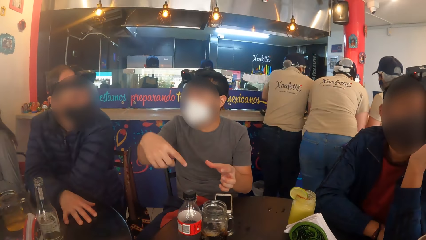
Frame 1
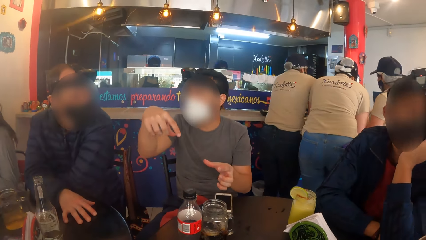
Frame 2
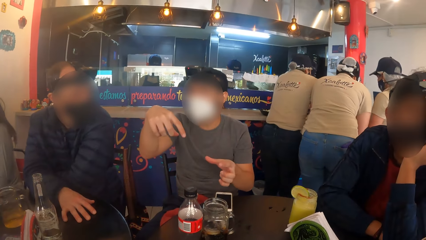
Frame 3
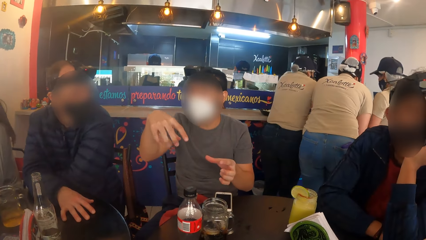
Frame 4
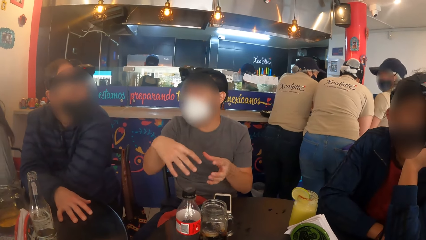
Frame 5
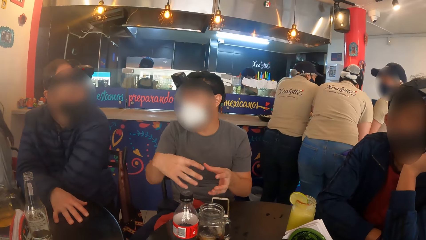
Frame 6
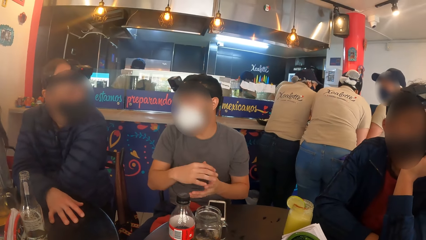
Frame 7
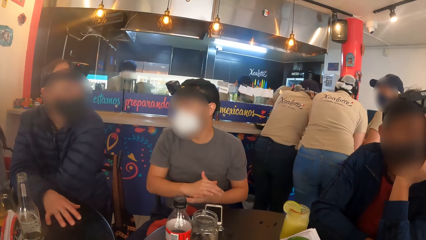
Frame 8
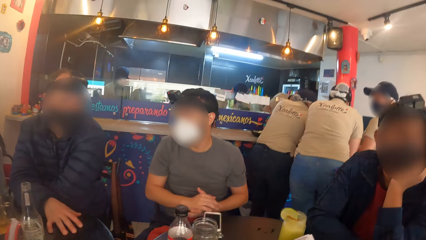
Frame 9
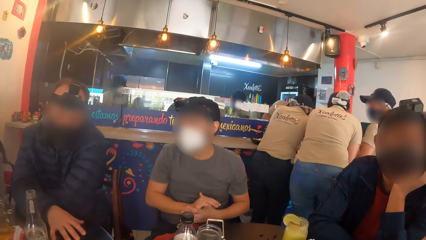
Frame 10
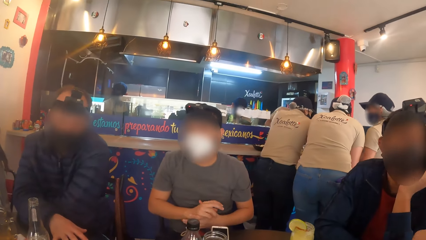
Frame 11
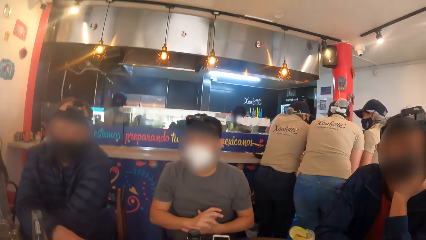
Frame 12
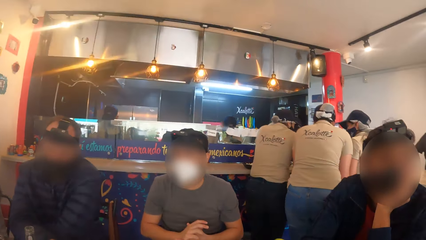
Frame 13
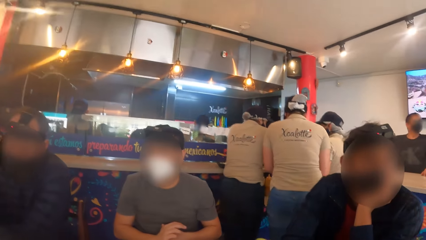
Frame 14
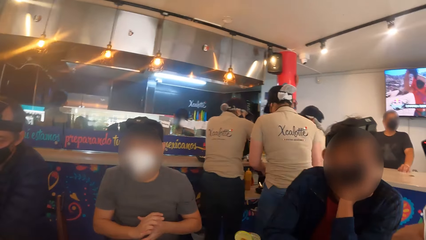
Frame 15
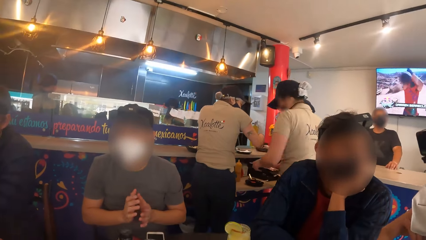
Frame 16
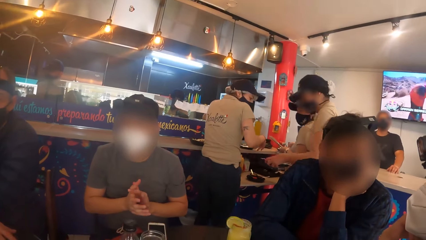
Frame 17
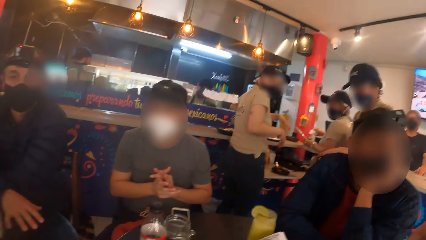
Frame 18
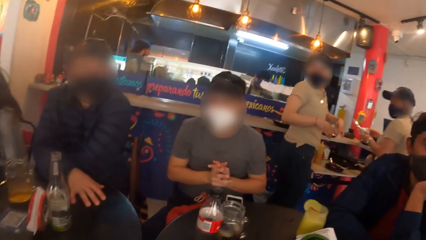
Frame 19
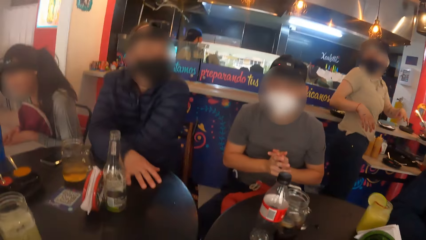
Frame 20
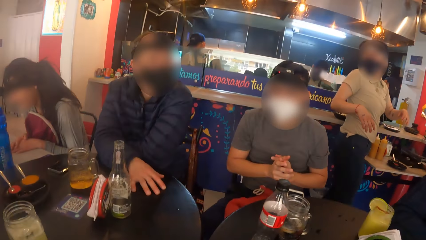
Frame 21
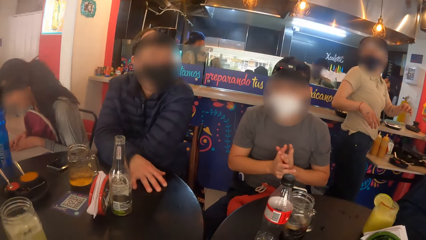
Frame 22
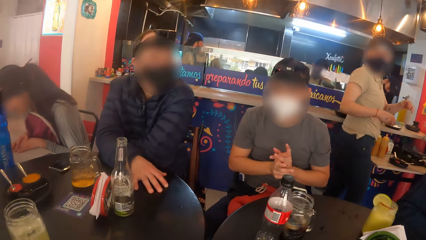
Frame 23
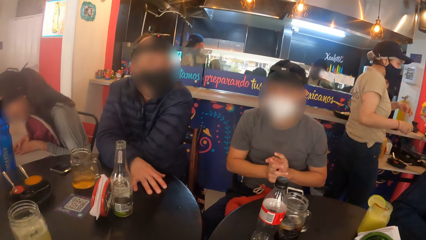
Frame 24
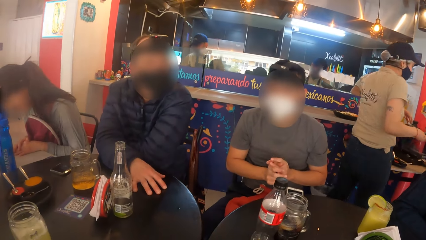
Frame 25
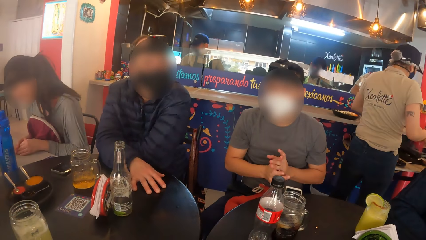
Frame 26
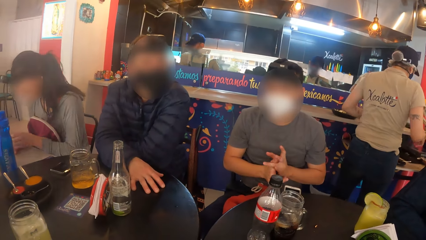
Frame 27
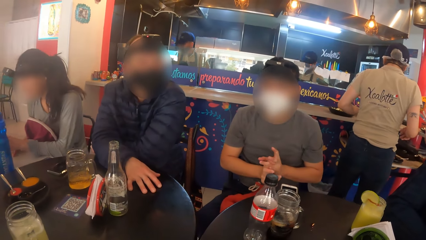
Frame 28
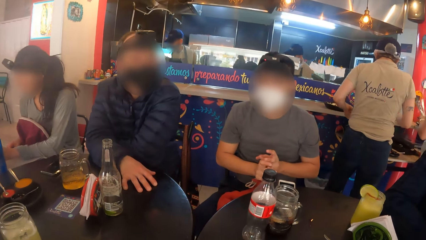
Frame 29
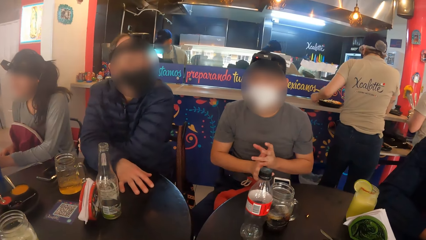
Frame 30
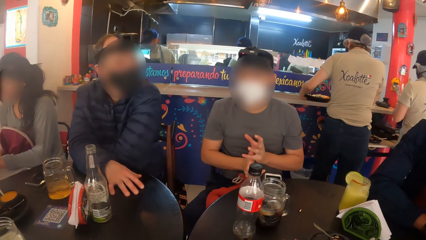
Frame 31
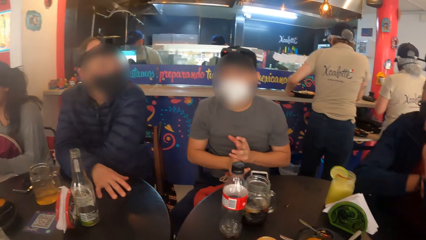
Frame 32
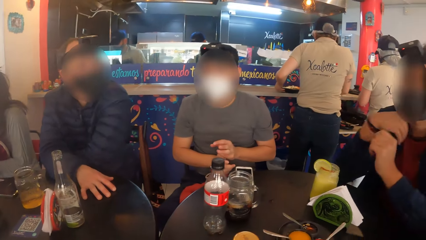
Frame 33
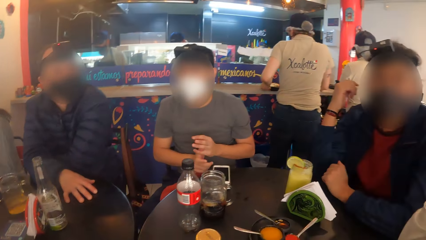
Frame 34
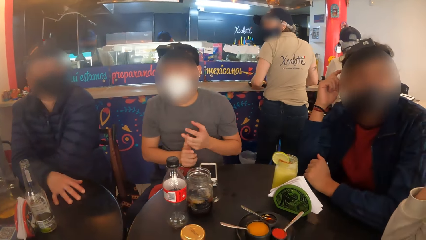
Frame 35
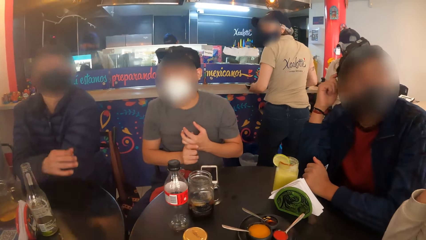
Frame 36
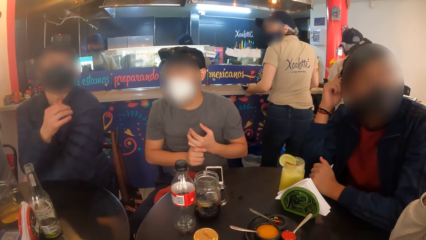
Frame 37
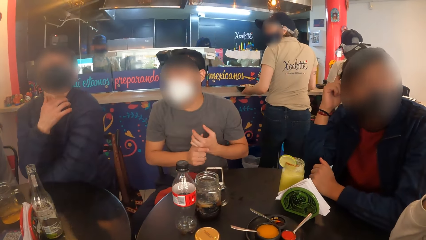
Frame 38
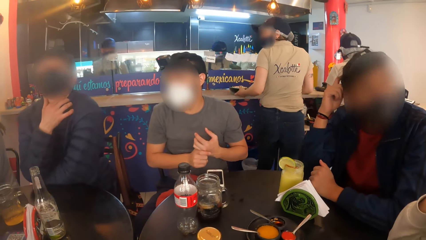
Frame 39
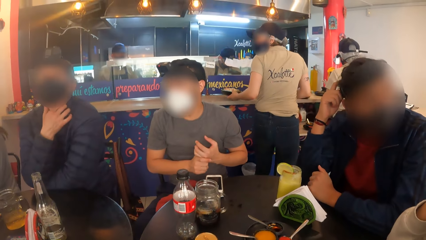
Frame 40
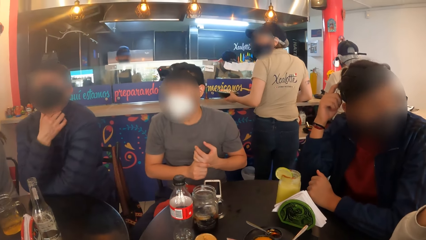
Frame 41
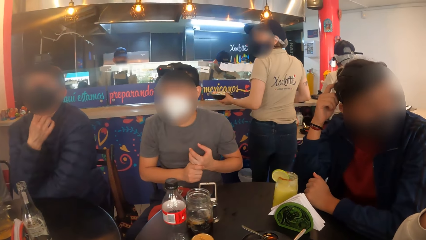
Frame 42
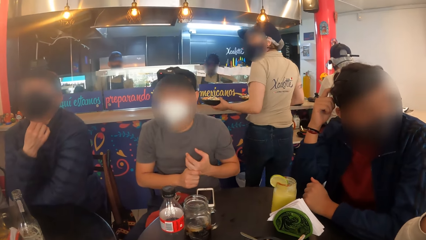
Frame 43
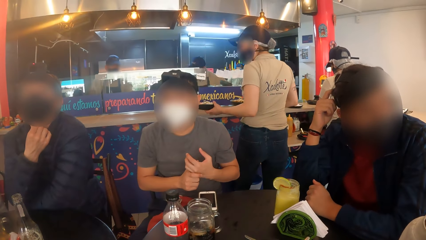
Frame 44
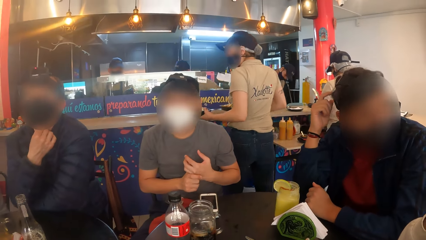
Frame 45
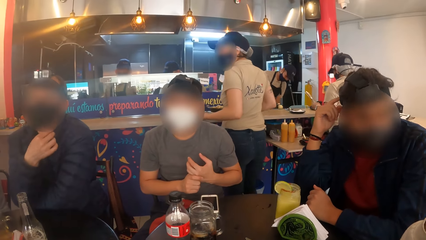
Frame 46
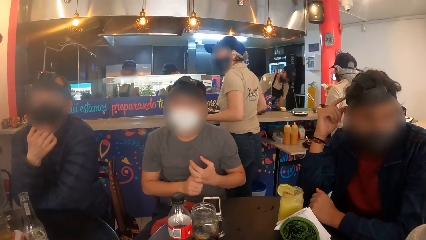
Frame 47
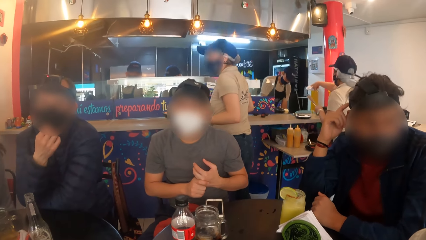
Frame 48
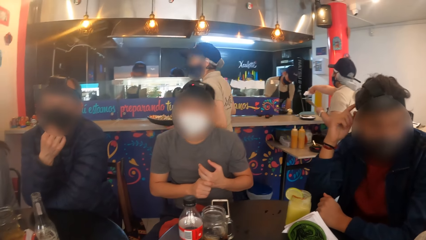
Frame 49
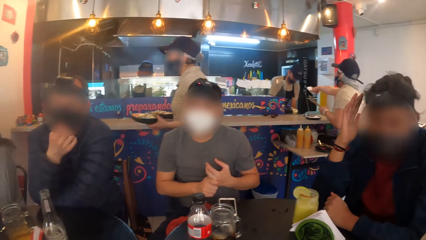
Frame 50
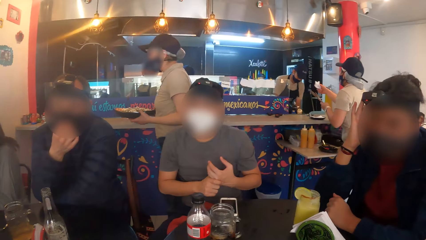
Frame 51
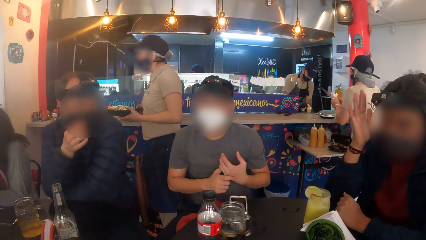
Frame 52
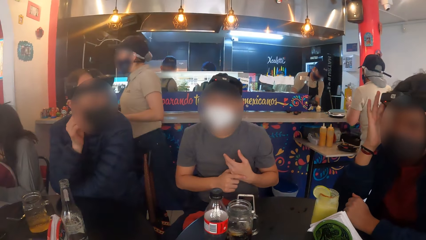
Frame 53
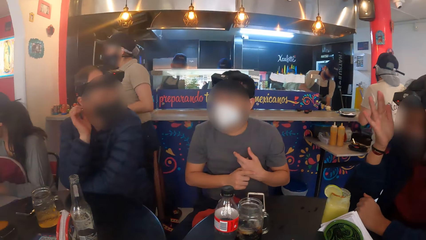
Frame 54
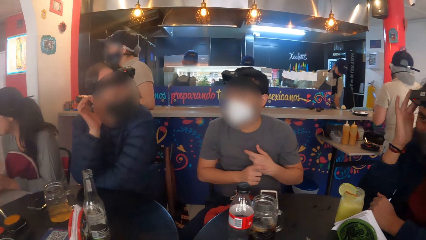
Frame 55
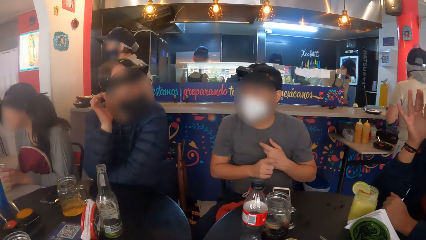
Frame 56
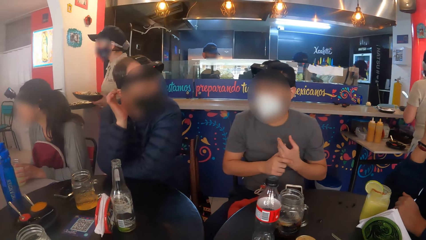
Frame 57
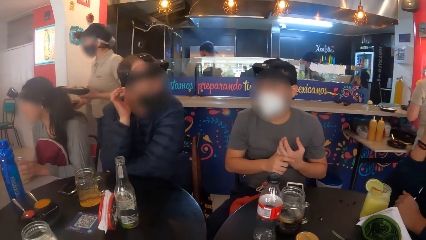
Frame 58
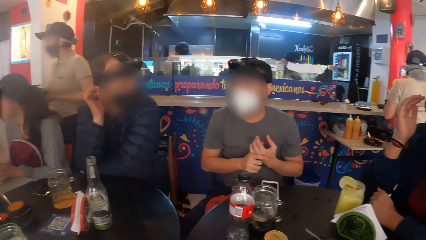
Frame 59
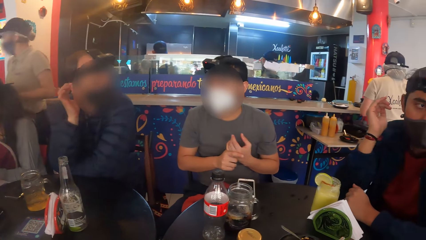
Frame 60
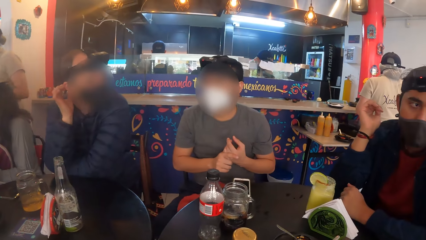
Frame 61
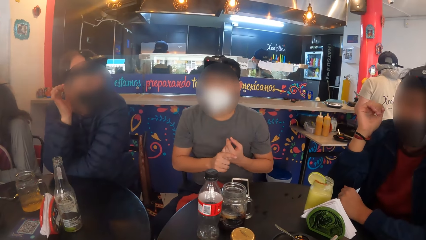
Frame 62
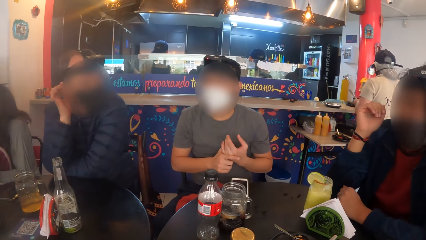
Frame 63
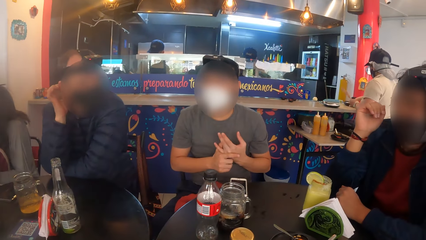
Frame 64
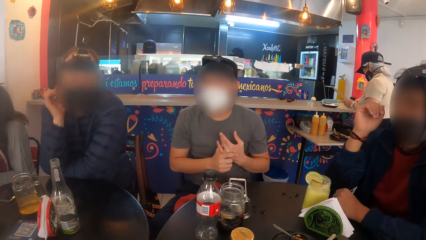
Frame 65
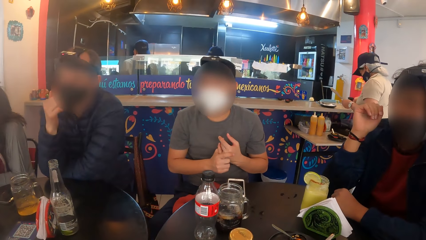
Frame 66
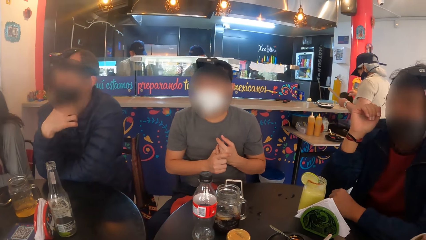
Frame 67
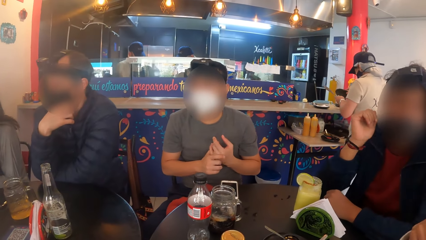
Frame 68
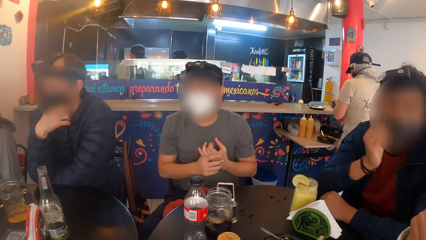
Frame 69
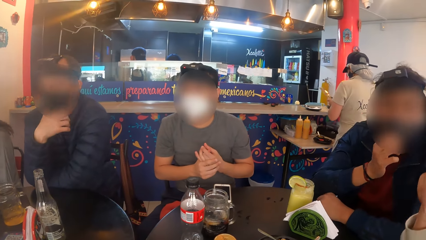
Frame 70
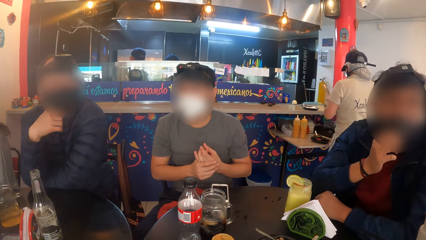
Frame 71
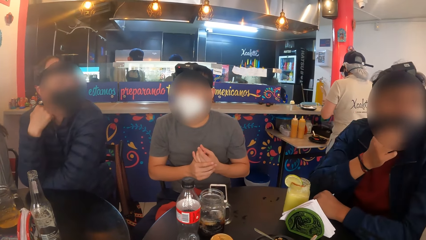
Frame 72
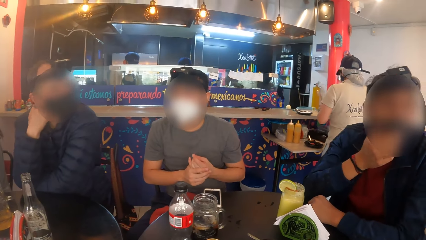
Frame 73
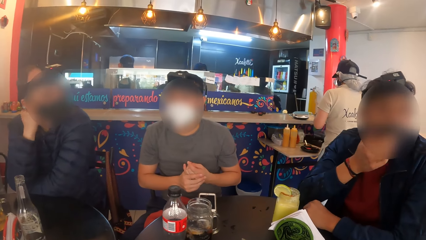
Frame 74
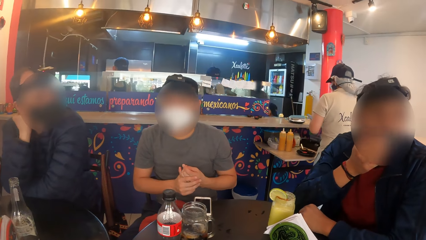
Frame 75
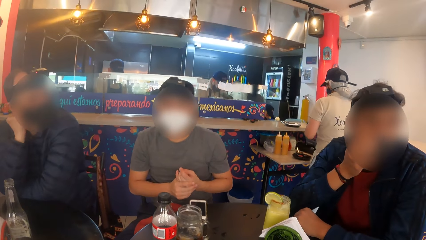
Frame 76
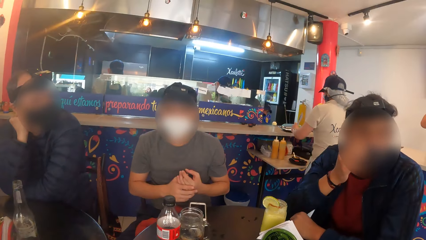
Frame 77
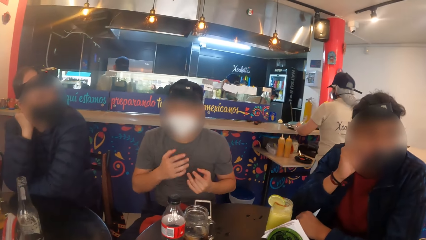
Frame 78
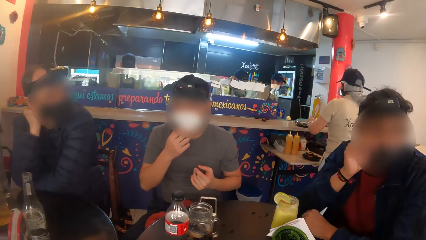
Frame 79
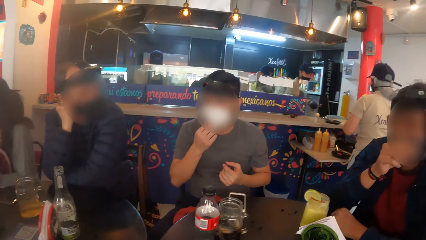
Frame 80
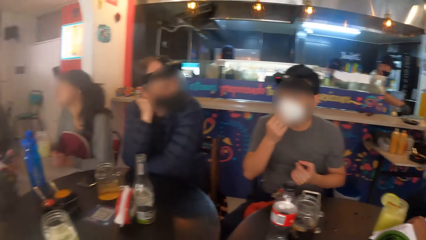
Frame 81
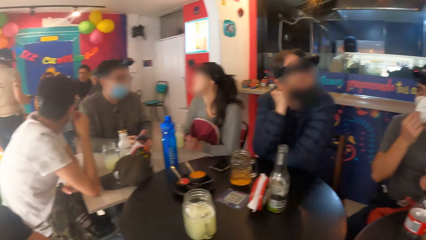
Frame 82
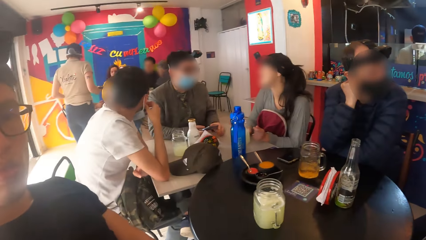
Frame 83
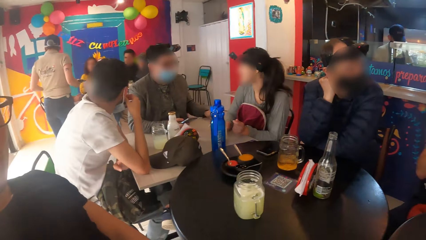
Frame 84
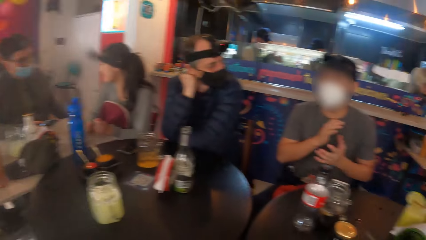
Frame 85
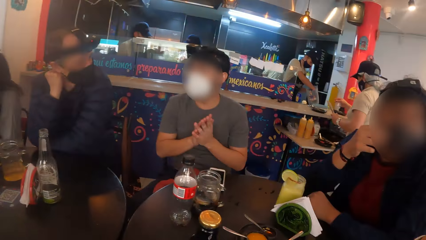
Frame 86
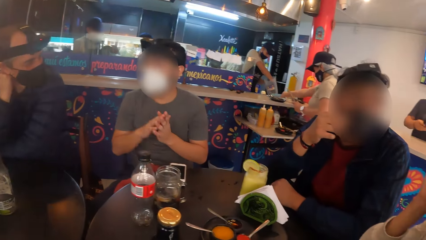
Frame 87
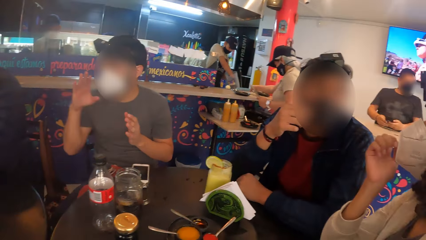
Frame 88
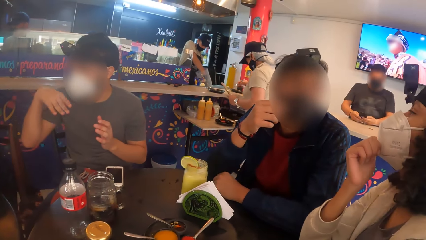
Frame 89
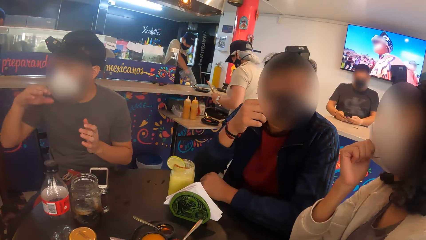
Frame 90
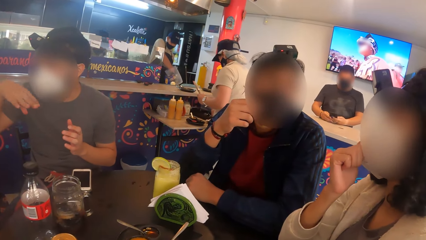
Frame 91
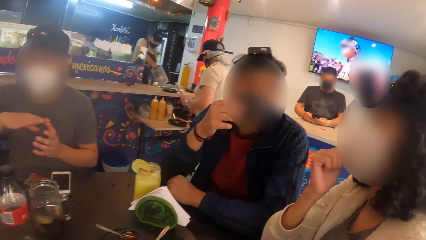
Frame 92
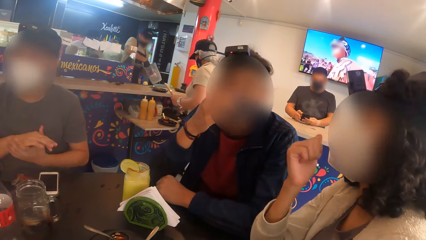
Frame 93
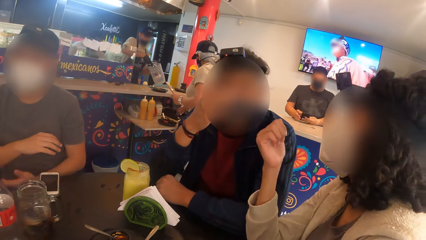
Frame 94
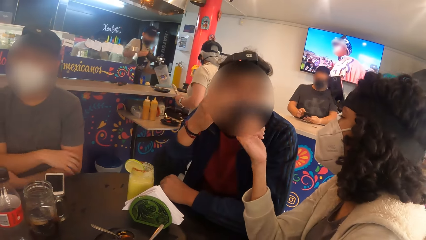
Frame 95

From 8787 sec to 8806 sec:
The man adjusts the facemask on his face with his right hand. Another man adjusts the facemask on his face with his right hand.
